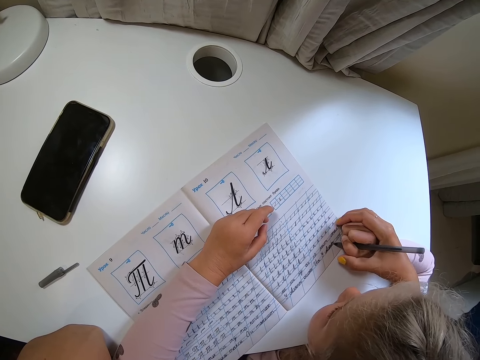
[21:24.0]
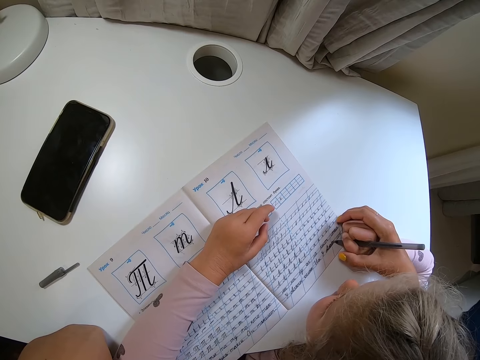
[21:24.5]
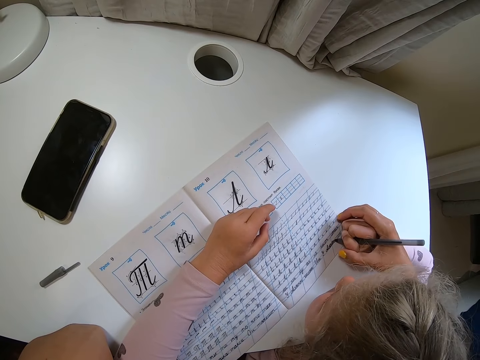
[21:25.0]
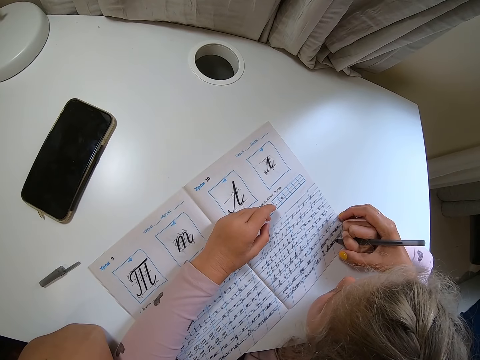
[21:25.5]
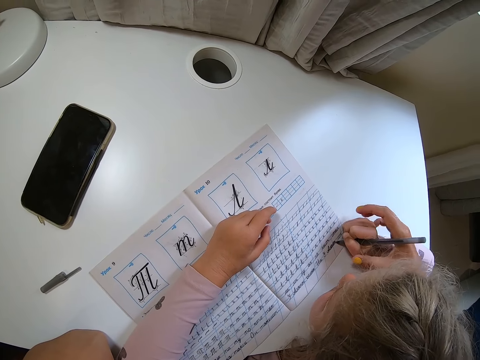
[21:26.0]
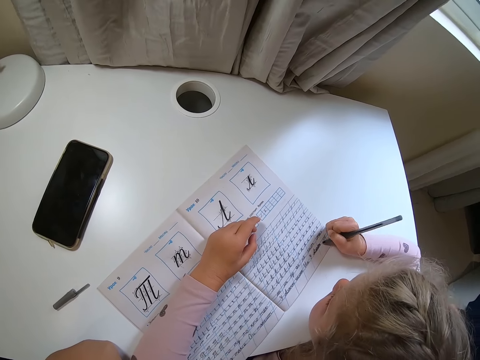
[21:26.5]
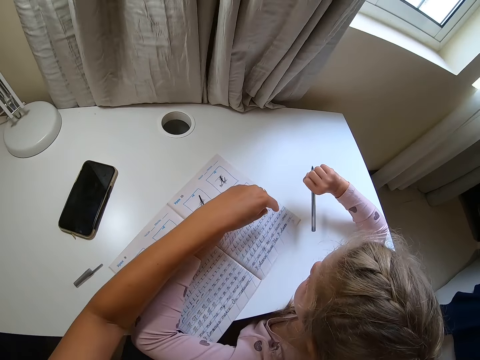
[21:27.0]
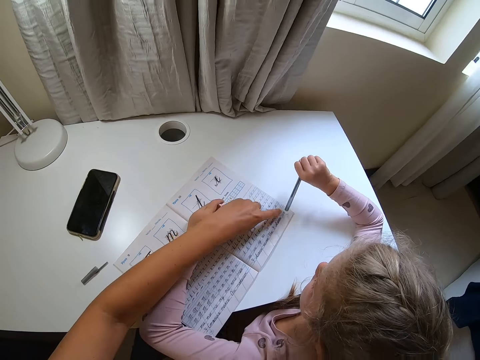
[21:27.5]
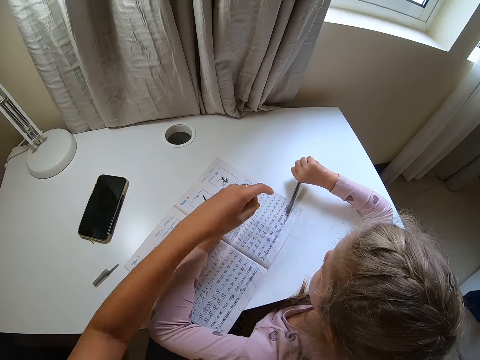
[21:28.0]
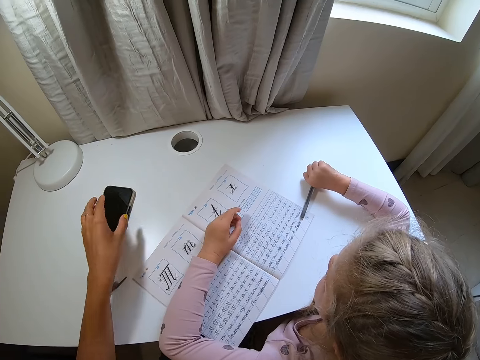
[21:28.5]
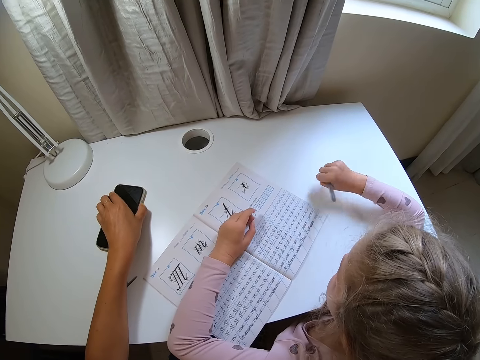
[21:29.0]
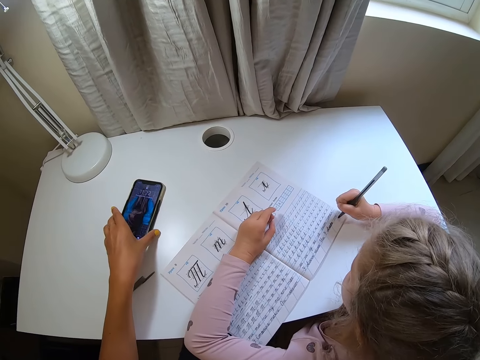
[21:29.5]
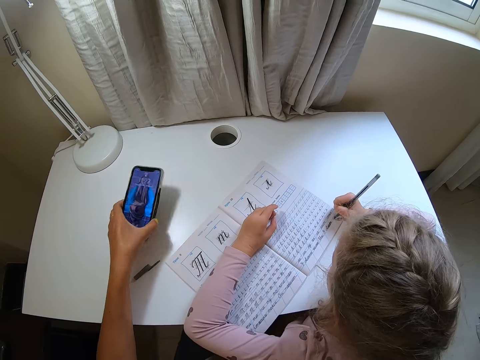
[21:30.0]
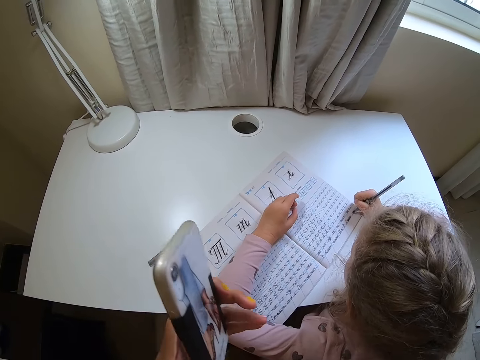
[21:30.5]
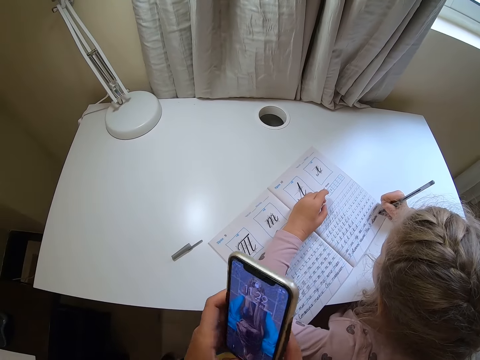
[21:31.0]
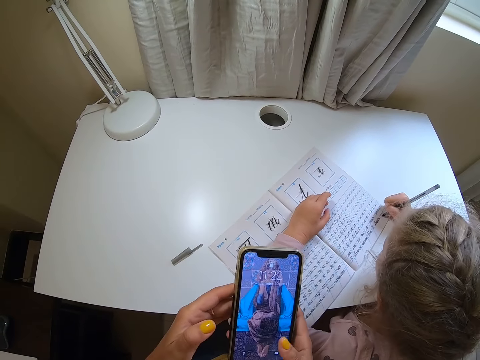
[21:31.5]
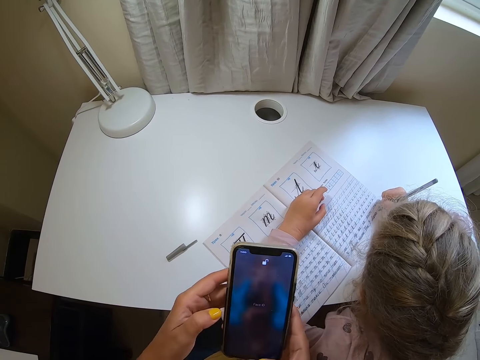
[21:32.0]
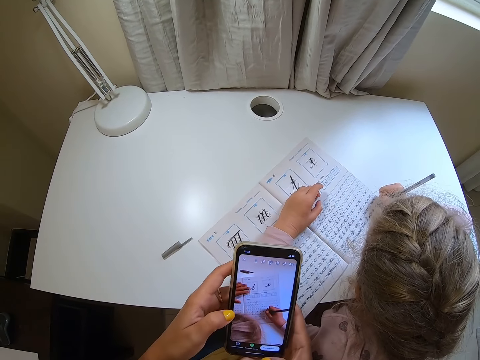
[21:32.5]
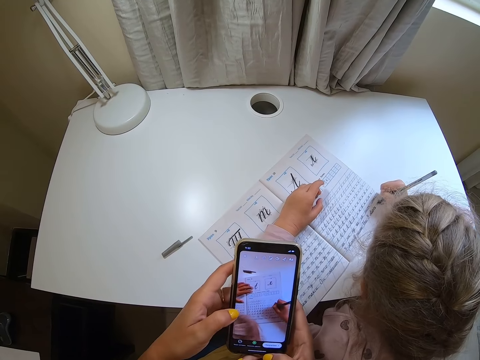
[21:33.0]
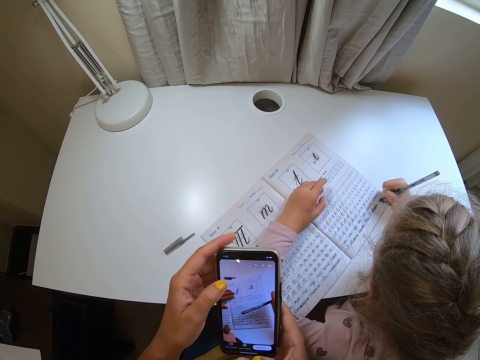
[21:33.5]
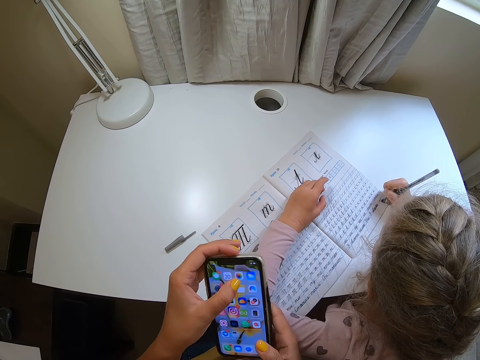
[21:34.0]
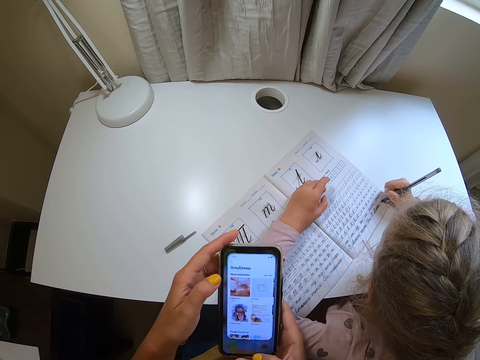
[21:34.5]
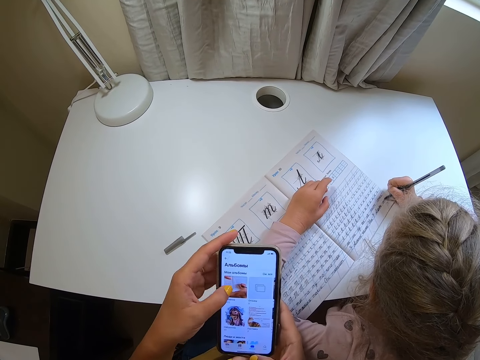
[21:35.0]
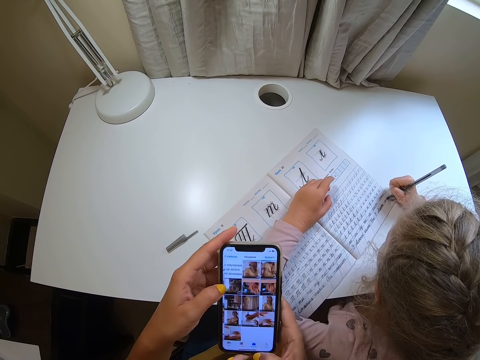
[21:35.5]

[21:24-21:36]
The camera wearer moves their hand away. A child lifts a hand. The camera wearer points at the book with a finger. The child points at the book. The camera wearer moves their hand away. They take a phone from the table. They press the phone. The child writes on the book. The camera wearer operates the phone.

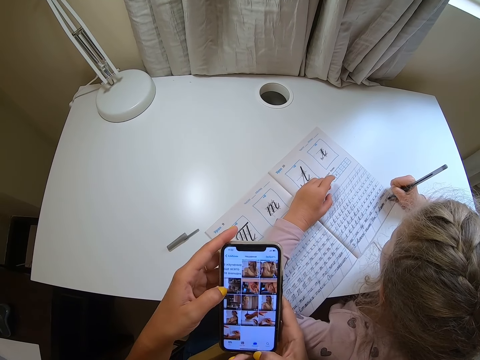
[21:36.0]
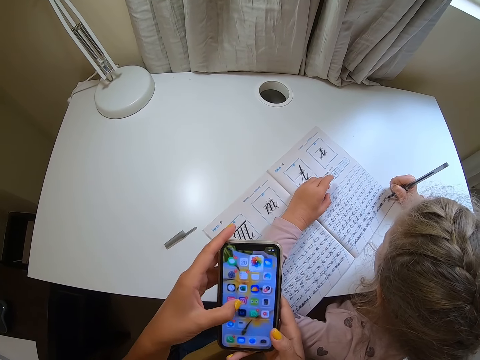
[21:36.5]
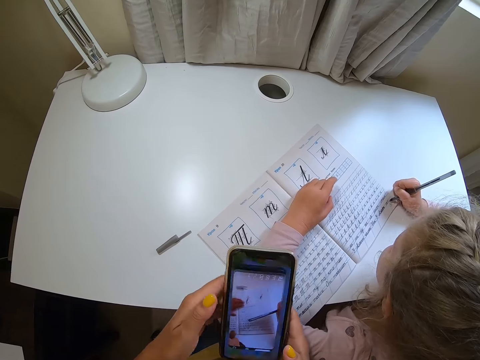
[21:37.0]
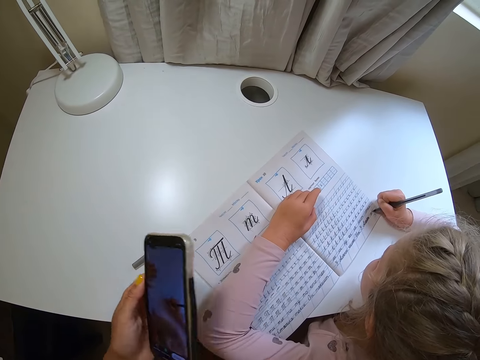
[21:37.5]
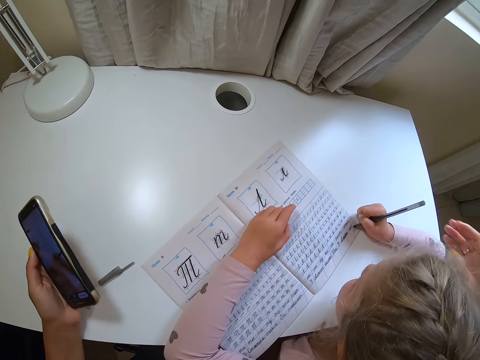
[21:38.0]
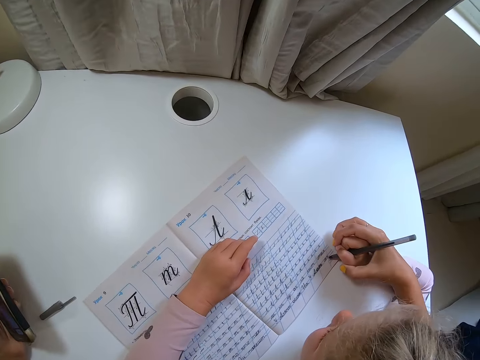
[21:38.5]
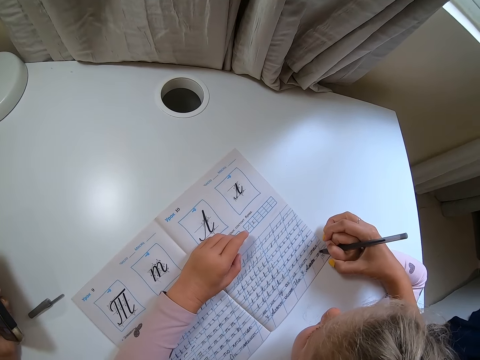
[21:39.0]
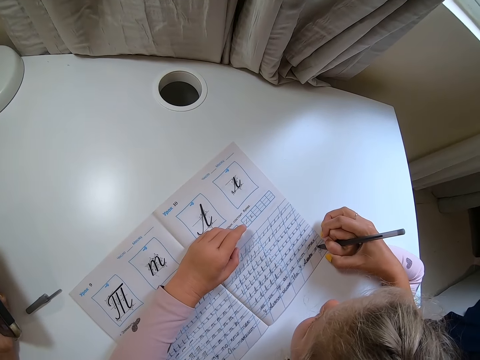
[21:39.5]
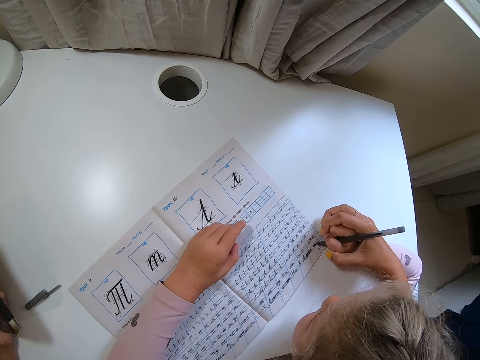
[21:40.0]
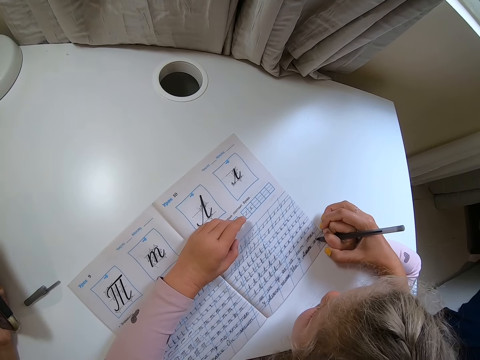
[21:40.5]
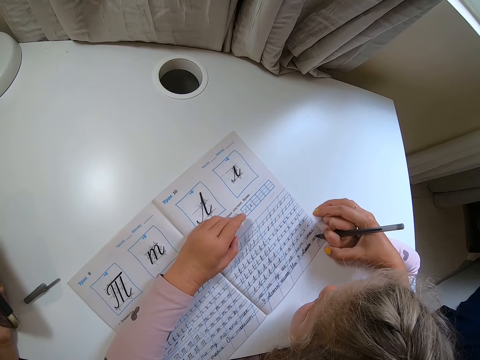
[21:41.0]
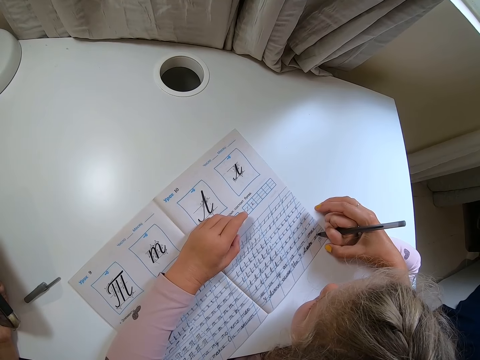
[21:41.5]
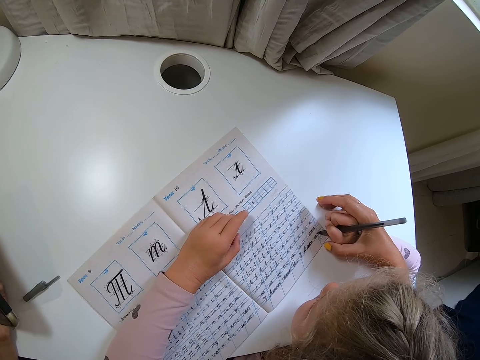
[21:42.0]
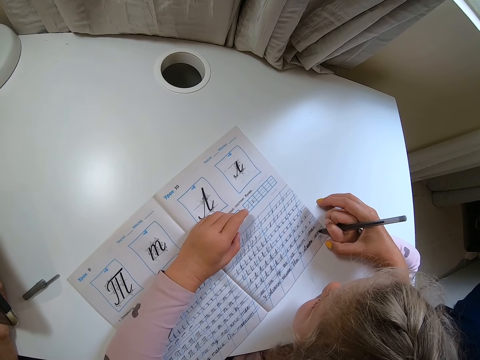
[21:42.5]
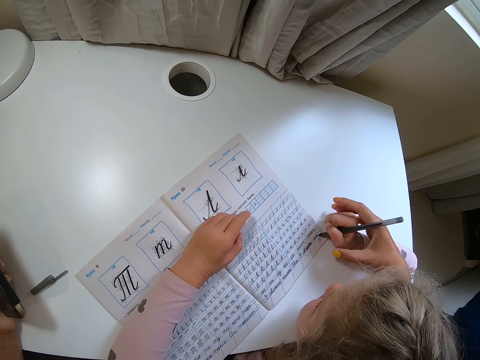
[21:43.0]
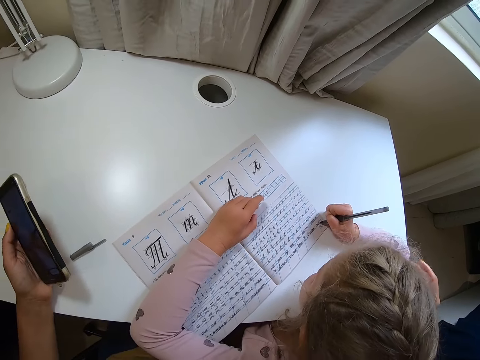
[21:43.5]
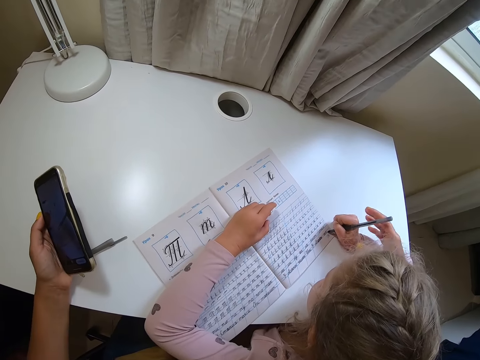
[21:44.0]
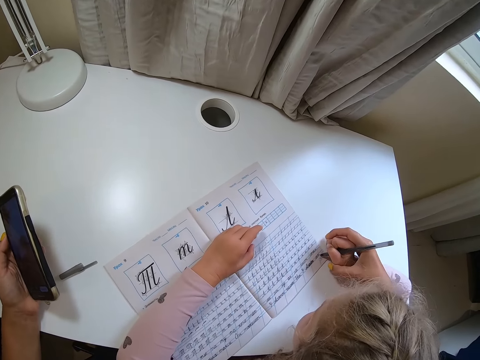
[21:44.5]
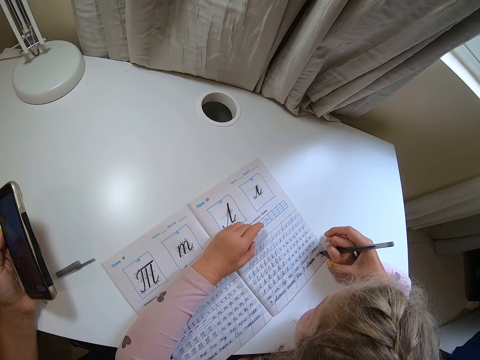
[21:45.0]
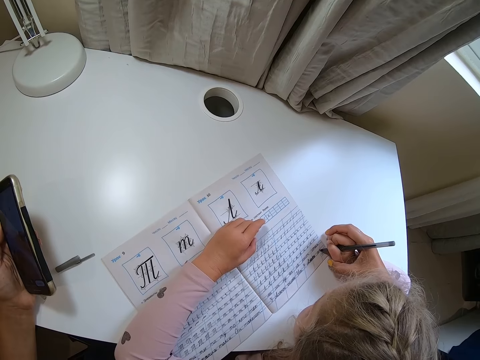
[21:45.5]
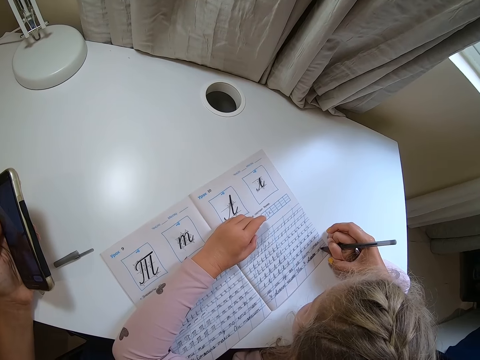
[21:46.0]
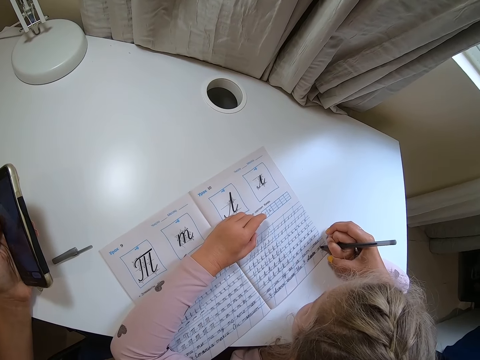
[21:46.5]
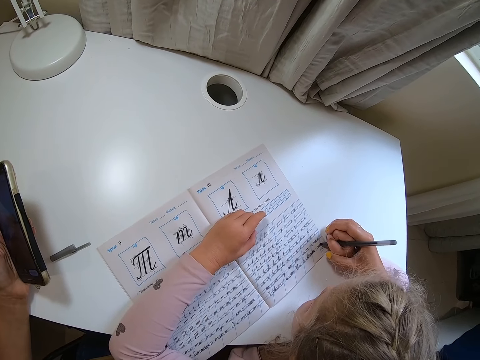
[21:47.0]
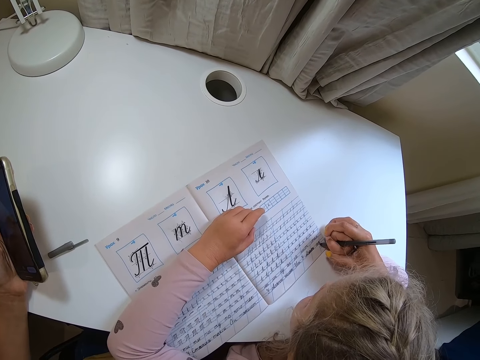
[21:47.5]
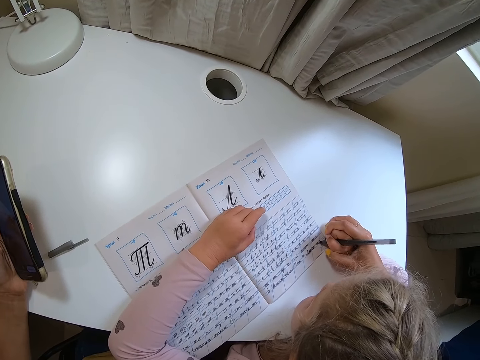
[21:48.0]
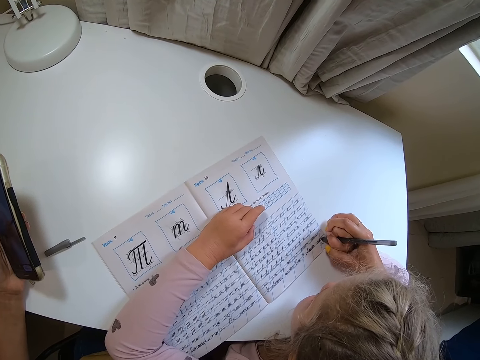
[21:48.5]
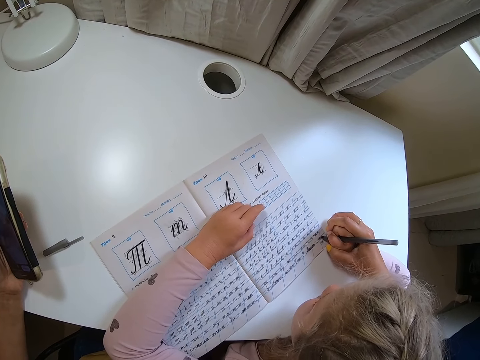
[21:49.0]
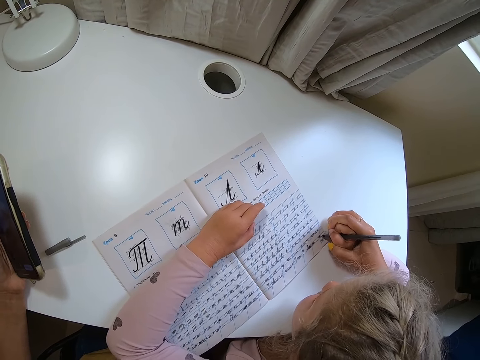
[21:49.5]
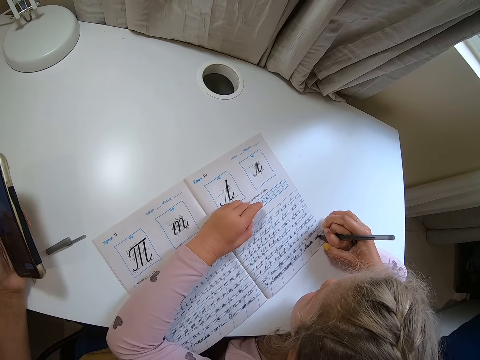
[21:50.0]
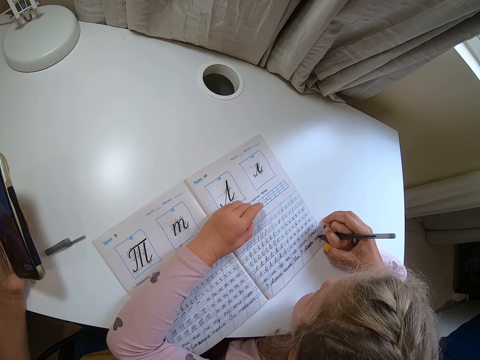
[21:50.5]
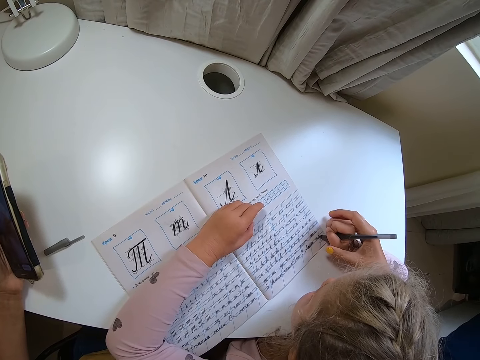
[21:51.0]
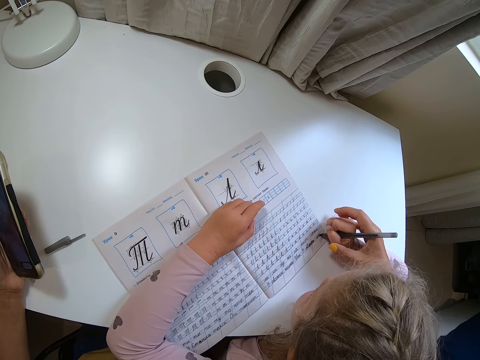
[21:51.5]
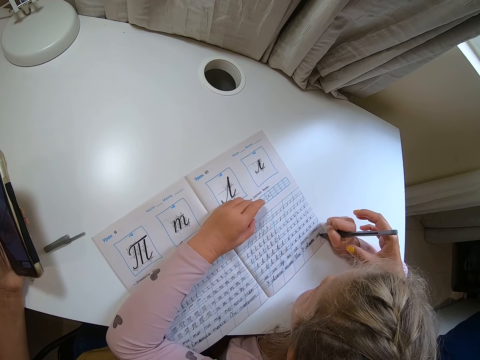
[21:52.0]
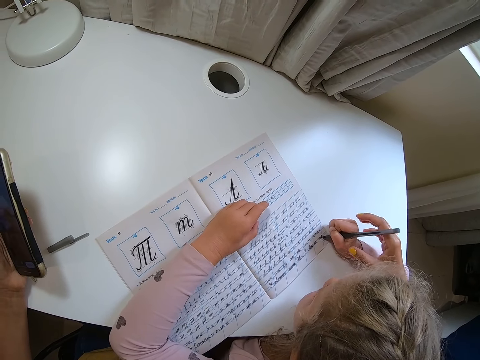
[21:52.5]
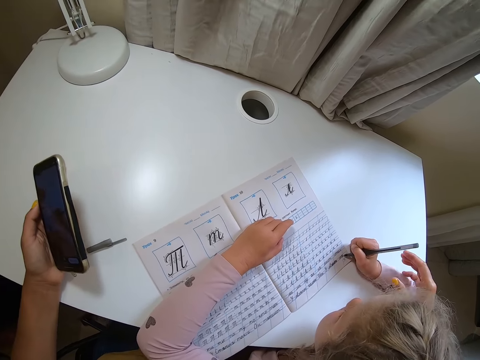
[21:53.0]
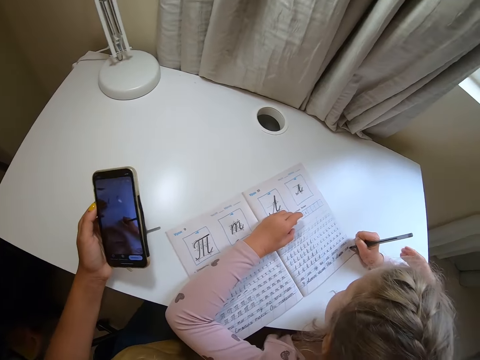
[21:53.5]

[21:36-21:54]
The camera wearer holds the child's hand. They move their hand away. They hold the child's hand. They move their hand away.
